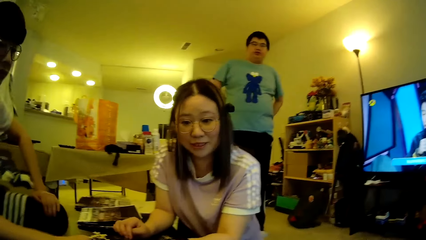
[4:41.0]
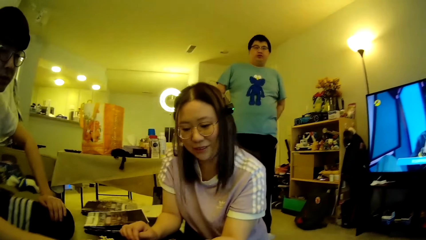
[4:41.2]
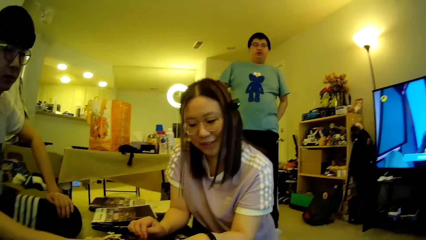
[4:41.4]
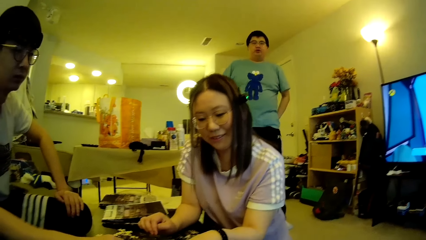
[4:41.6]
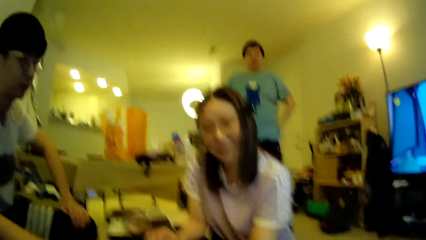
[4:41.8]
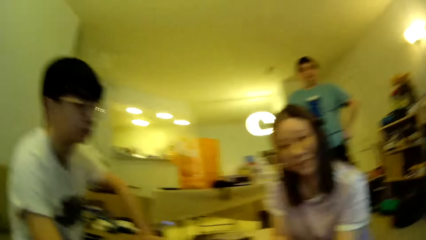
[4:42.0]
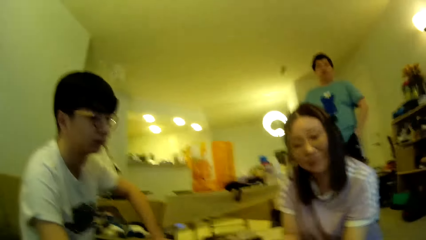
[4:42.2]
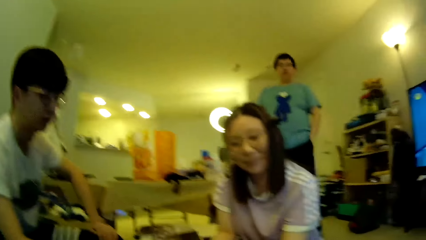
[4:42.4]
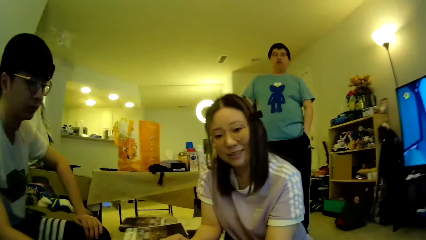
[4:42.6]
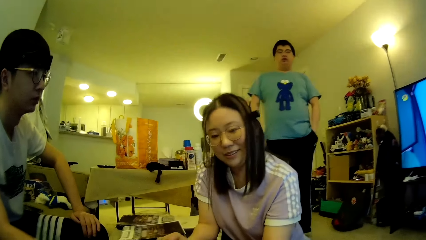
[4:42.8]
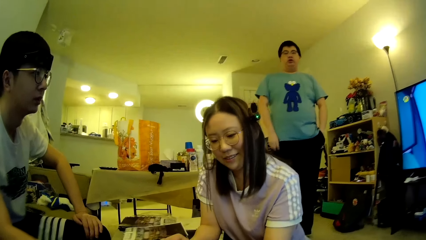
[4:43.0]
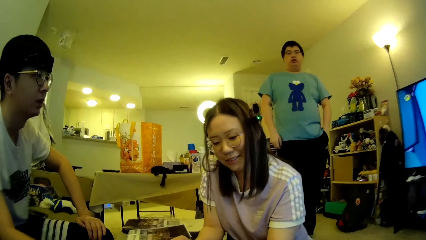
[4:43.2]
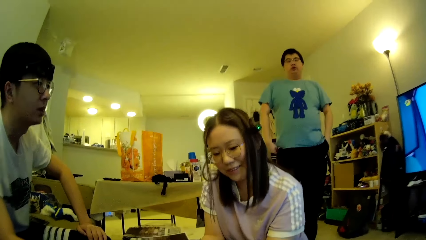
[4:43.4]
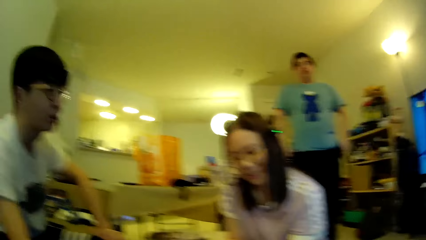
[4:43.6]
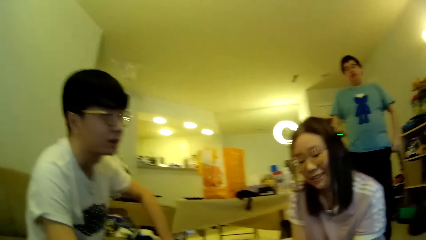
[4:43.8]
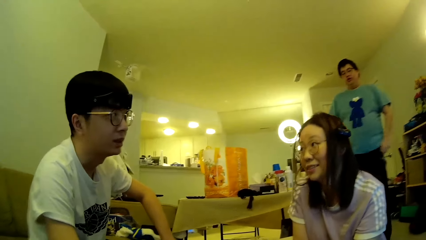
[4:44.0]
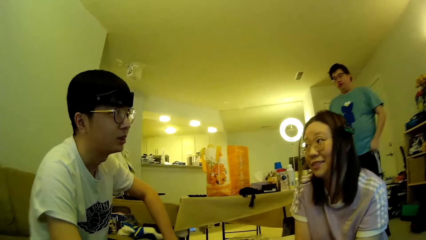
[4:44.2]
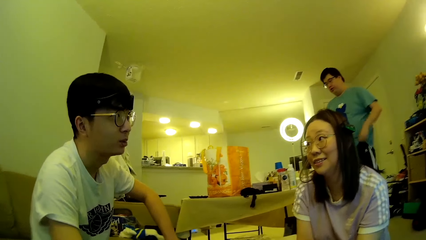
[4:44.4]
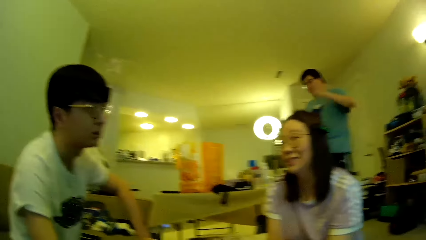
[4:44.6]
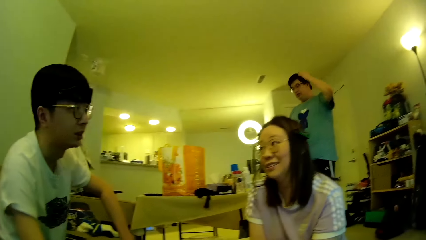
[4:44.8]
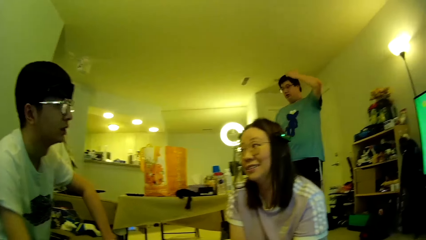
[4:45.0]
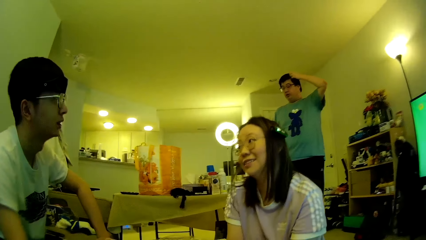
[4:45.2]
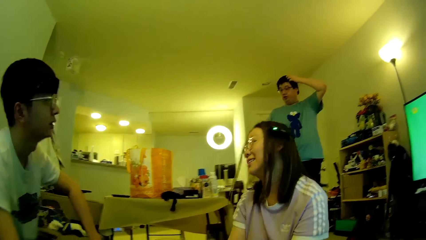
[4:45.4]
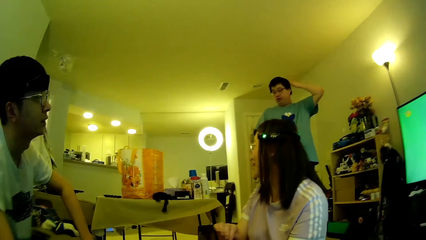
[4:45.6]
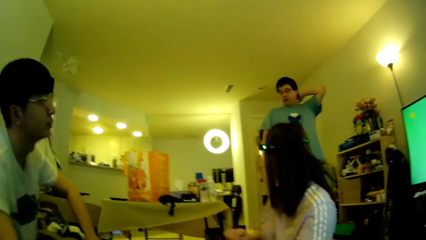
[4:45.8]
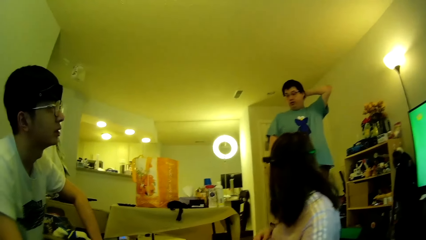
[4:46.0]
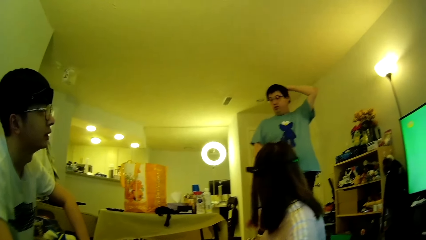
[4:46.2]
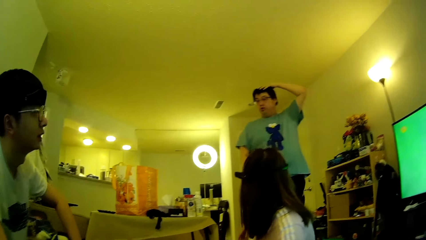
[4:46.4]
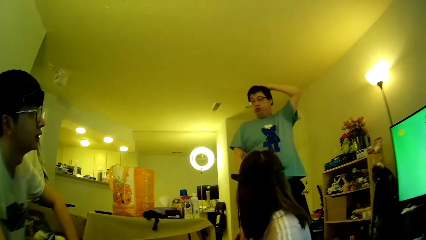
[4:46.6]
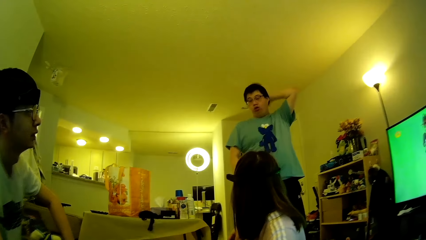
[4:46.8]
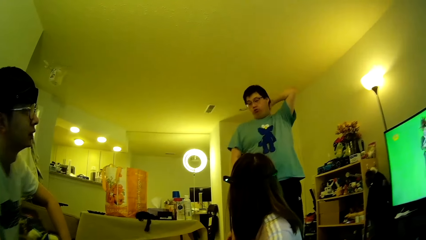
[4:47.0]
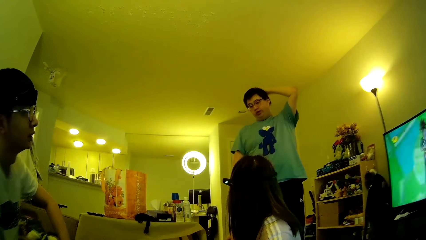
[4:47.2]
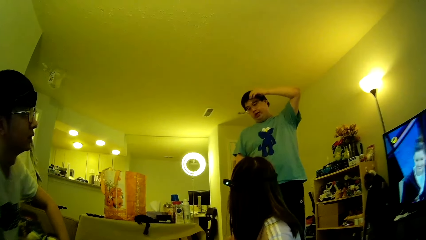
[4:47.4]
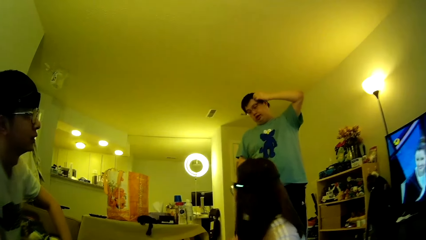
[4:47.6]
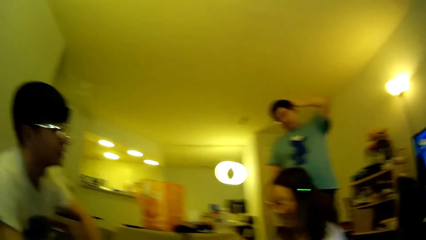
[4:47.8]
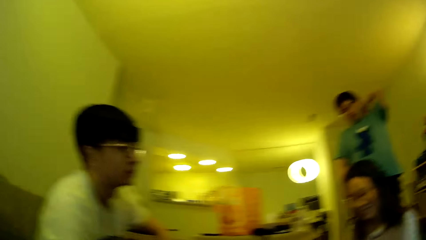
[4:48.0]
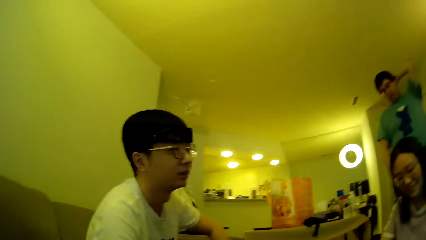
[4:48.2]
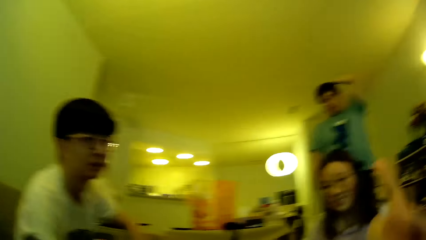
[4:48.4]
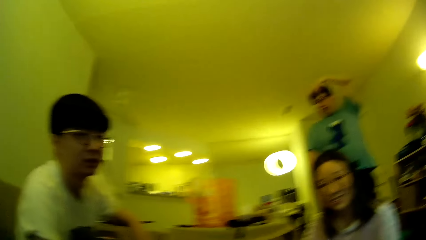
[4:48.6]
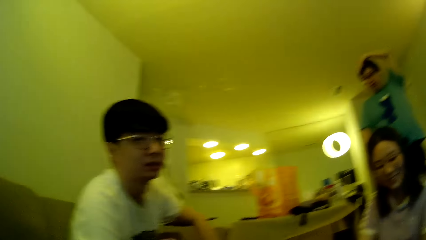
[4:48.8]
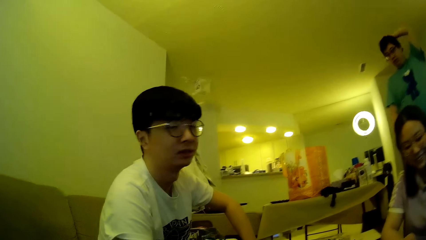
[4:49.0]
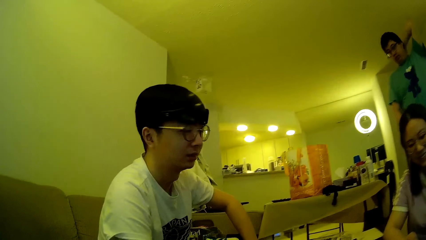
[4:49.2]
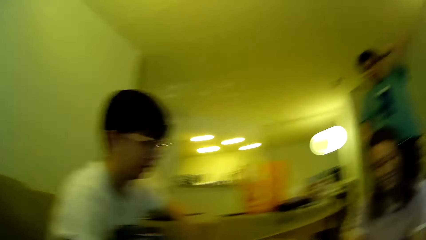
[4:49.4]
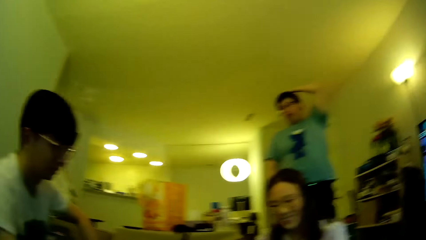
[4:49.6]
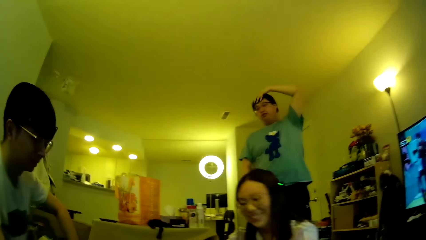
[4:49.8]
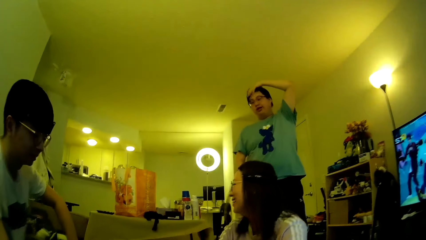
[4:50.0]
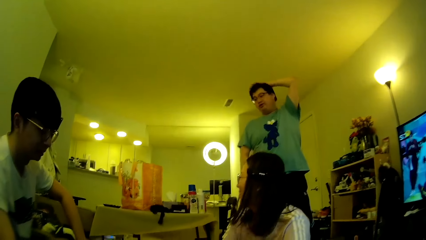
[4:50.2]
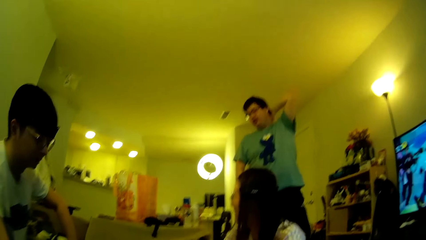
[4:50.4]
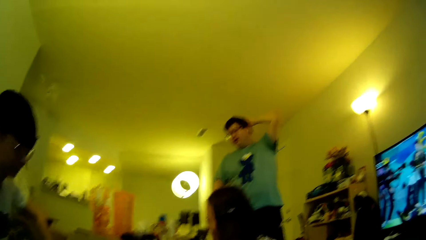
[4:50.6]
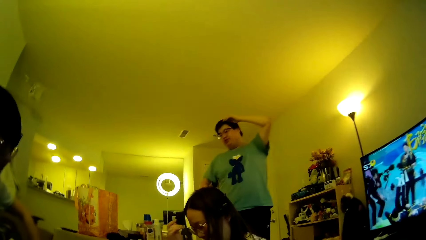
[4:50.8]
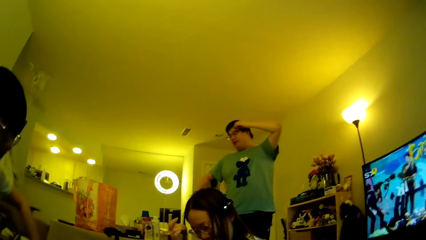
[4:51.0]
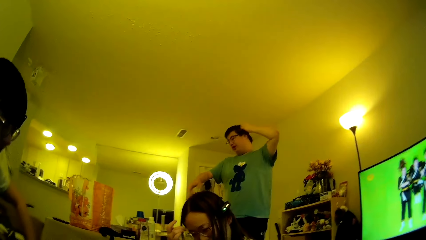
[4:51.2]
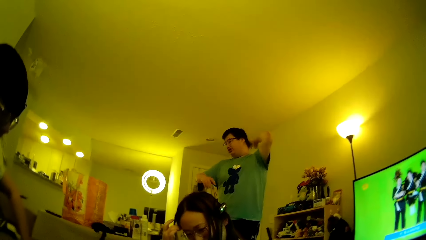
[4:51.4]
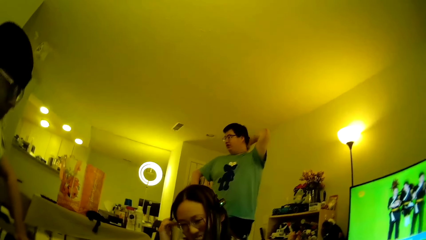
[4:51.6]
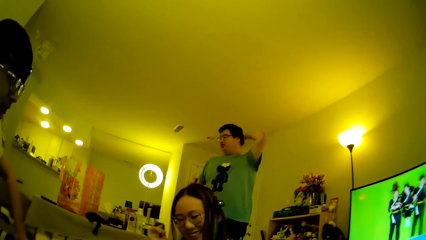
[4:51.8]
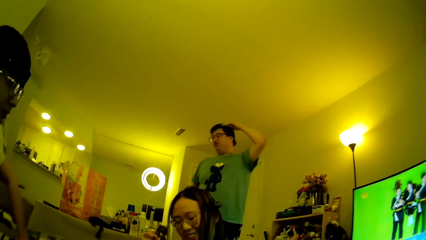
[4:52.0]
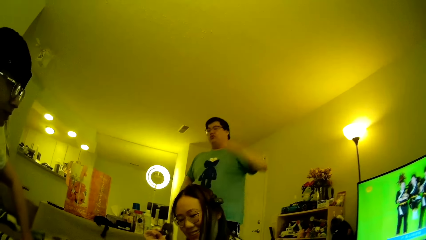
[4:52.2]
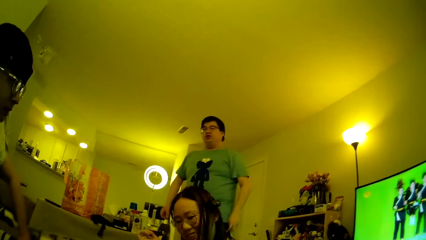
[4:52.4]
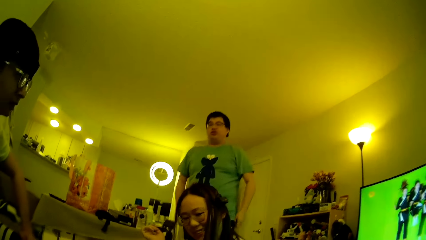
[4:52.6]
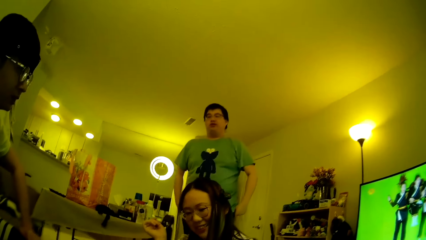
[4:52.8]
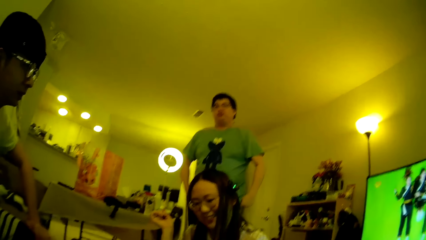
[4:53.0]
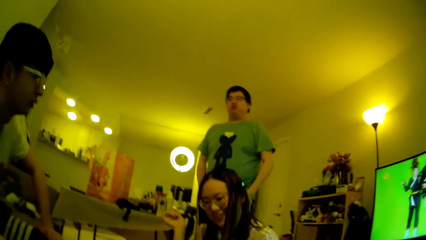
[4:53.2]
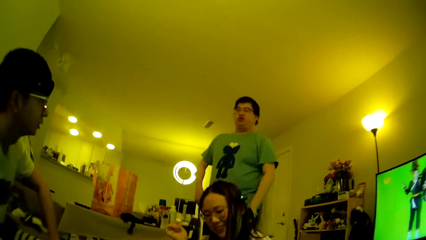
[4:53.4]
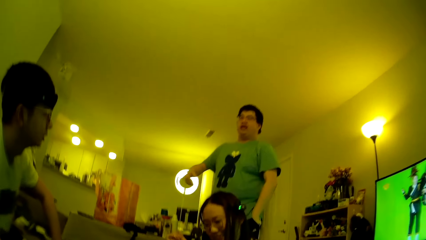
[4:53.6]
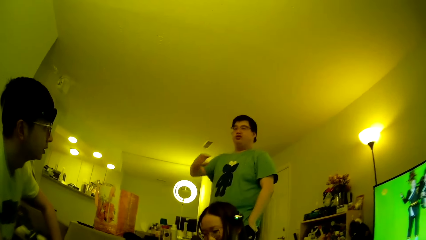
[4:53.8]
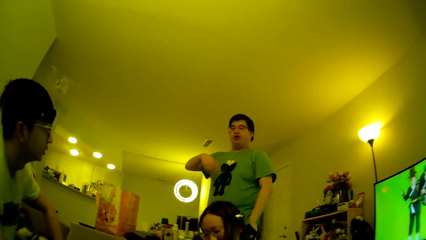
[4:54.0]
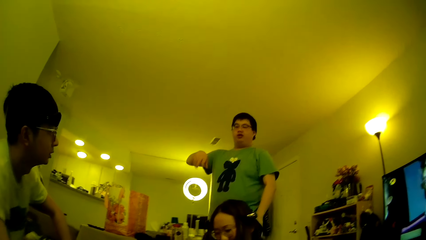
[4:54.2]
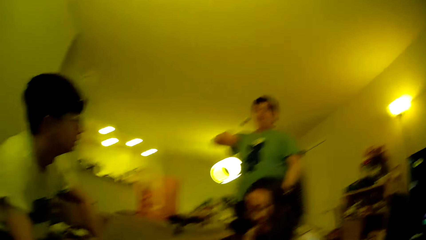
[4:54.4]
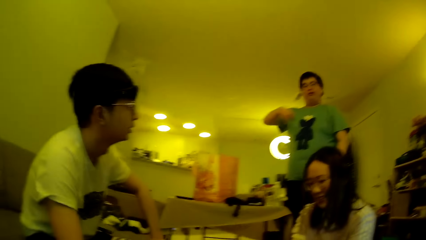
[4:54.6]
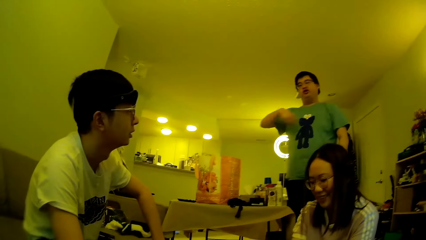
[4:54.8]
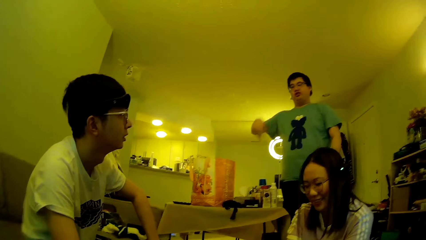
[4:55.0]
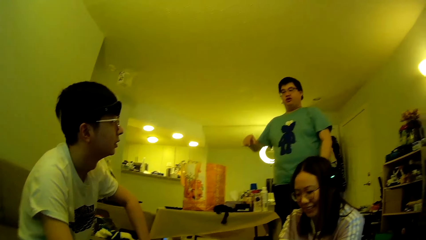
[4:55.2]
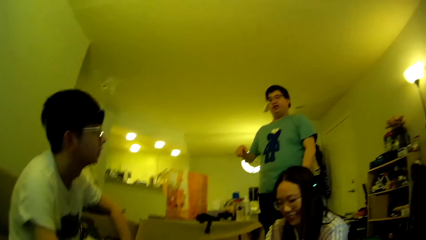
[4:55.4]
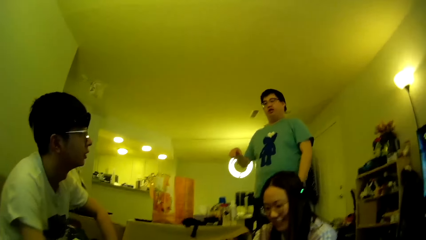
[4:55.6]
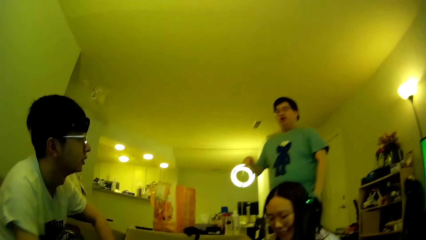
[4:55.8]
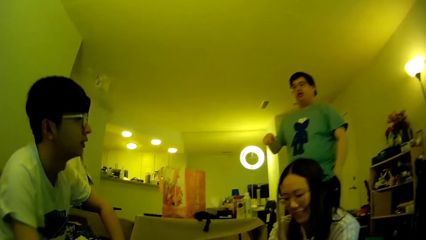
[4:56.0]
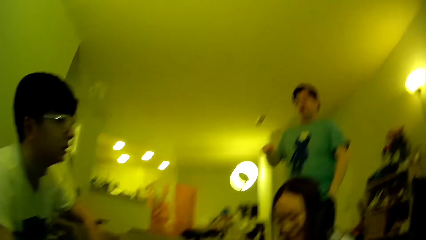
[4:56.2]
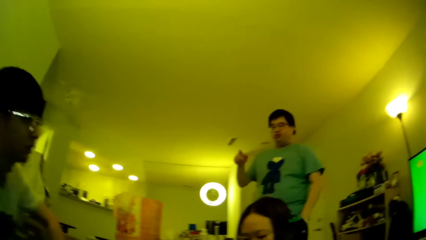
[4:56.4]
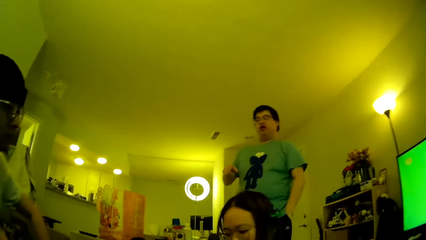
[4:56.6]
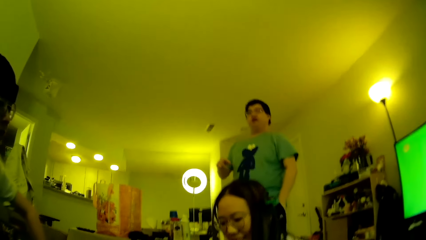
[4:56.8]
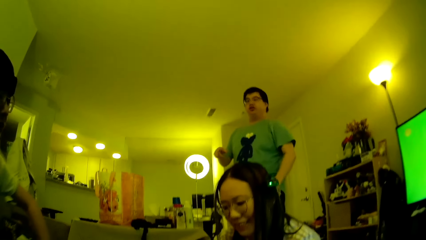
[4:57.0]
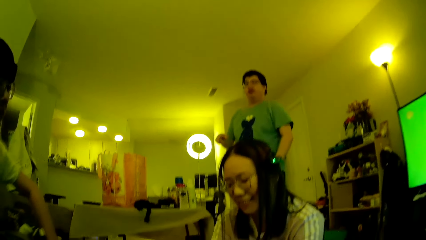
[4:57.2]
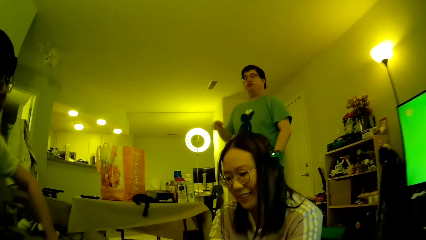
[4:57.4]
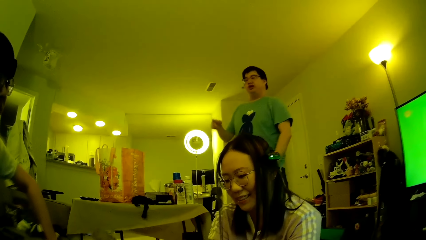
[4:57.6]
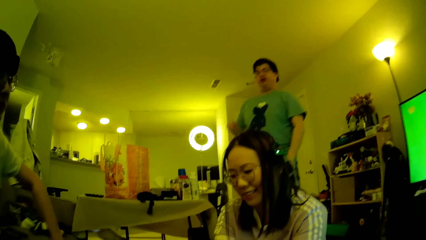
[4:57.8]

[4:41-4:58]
A man pockets the left hand, touches the hair and adjusts the hair using the left hand. A lady looks around. Another man looks at the television. The camera wearer looks around. The first man moves the hands and gestures using a hand. The camera wearer looks around.
